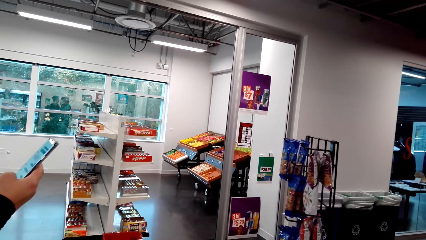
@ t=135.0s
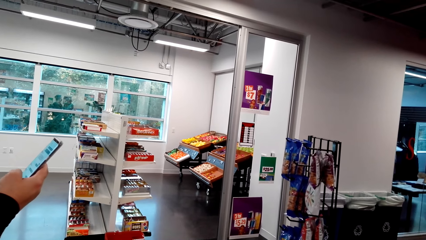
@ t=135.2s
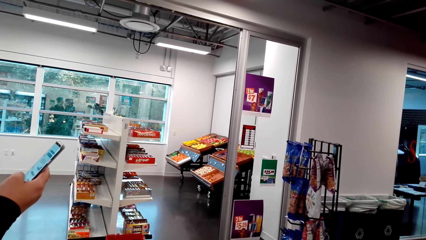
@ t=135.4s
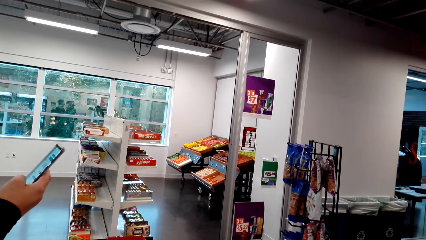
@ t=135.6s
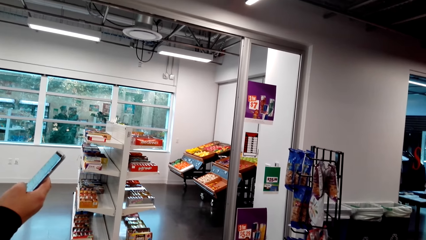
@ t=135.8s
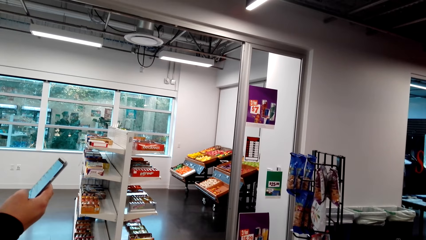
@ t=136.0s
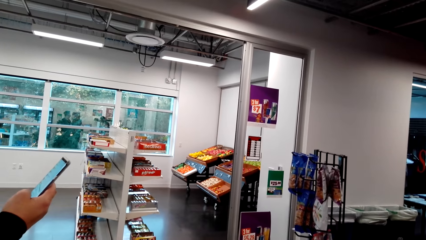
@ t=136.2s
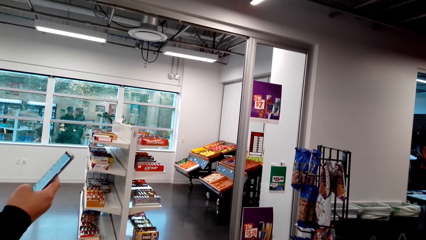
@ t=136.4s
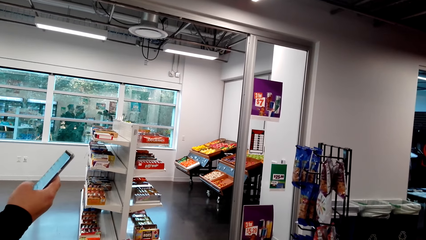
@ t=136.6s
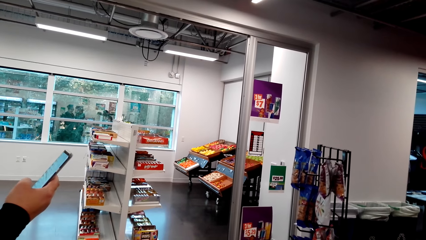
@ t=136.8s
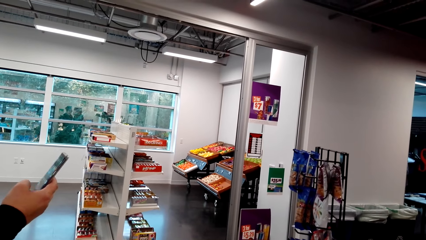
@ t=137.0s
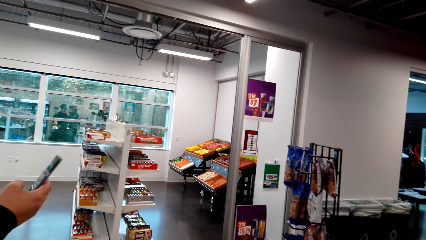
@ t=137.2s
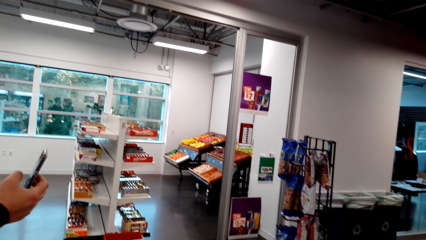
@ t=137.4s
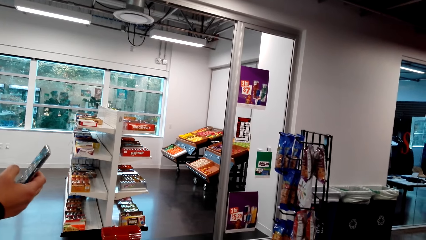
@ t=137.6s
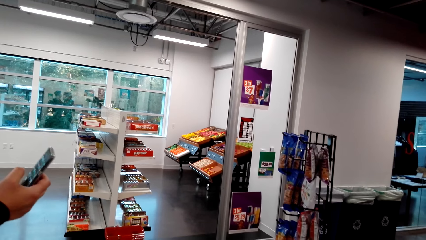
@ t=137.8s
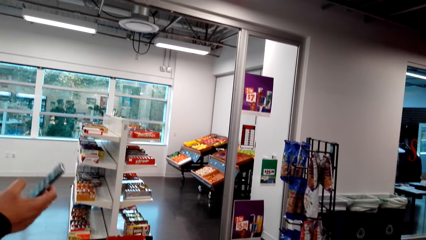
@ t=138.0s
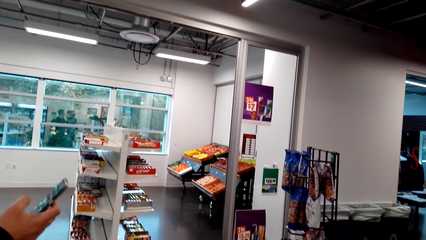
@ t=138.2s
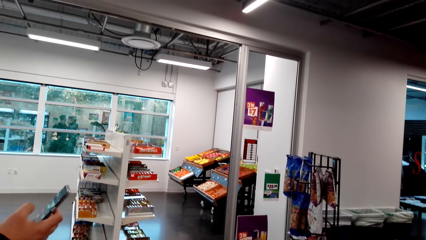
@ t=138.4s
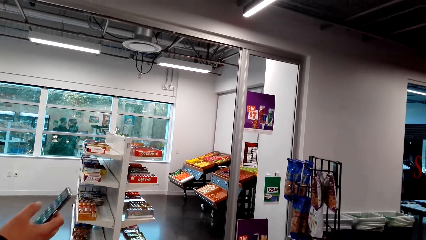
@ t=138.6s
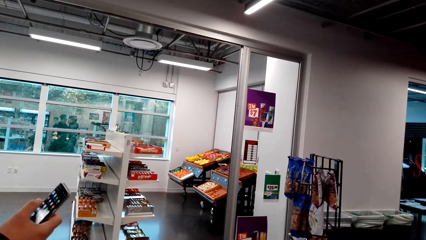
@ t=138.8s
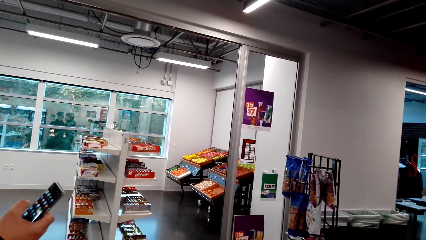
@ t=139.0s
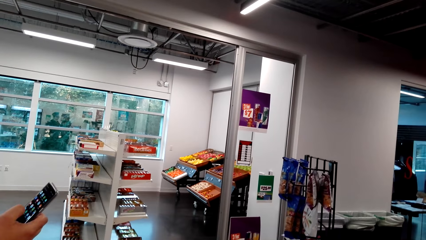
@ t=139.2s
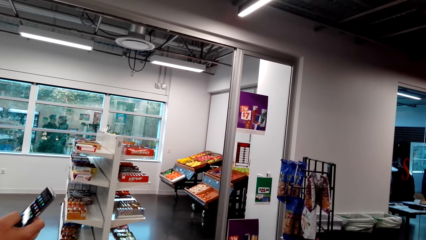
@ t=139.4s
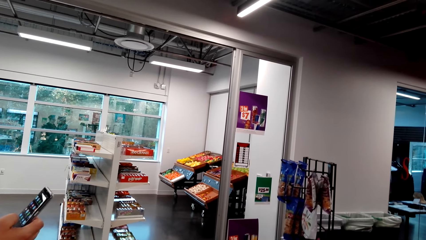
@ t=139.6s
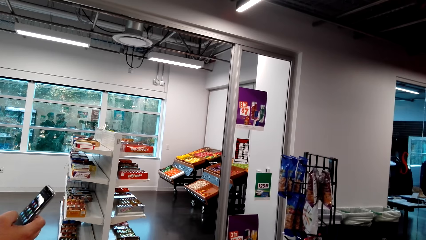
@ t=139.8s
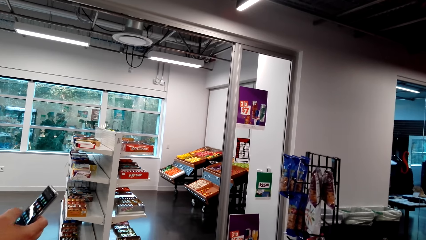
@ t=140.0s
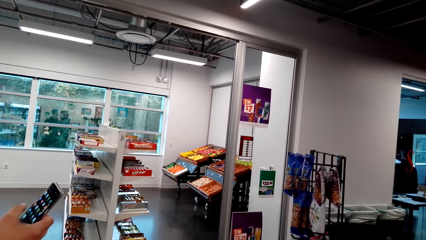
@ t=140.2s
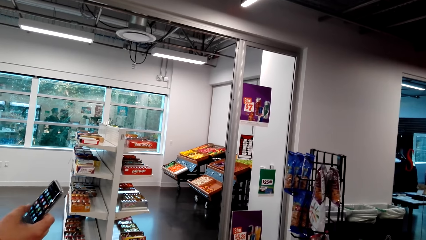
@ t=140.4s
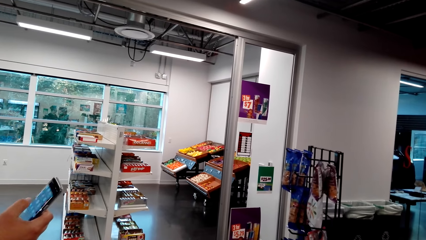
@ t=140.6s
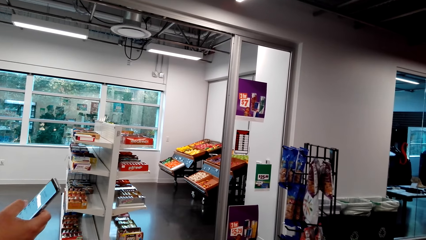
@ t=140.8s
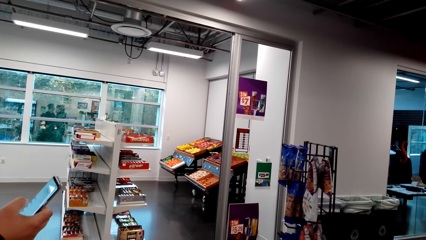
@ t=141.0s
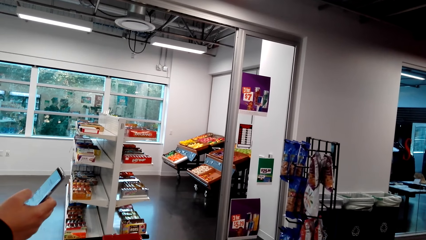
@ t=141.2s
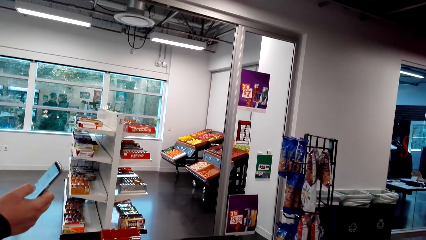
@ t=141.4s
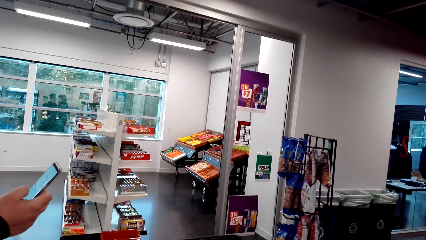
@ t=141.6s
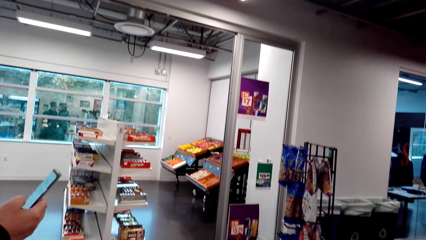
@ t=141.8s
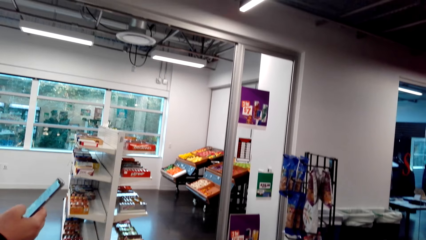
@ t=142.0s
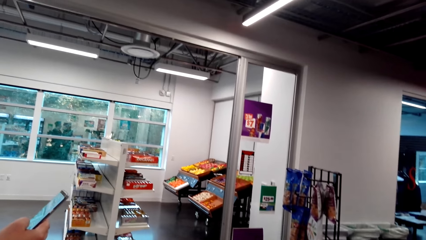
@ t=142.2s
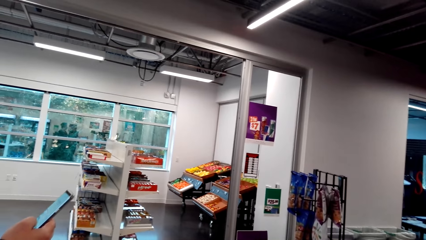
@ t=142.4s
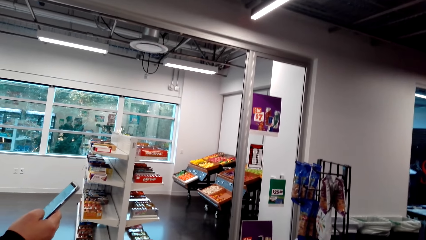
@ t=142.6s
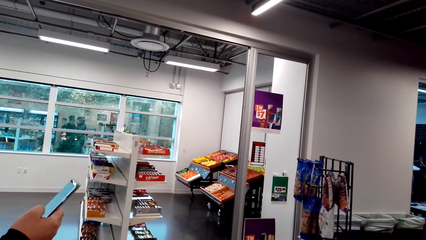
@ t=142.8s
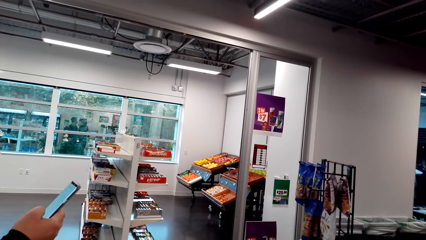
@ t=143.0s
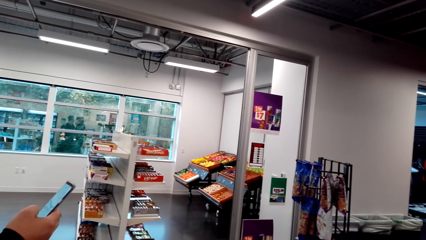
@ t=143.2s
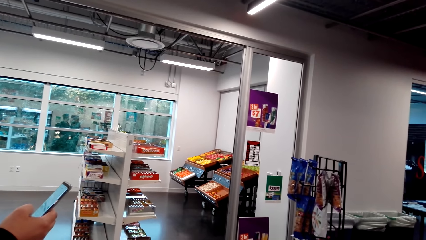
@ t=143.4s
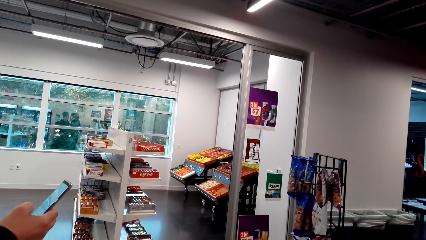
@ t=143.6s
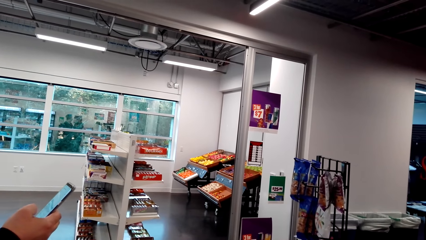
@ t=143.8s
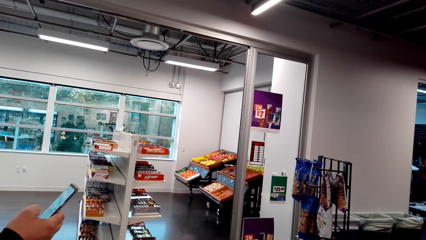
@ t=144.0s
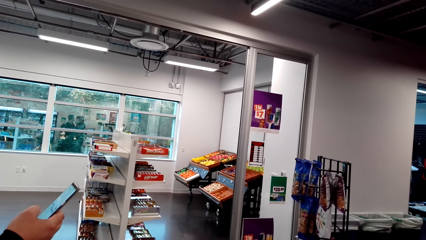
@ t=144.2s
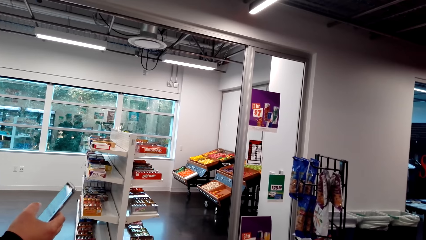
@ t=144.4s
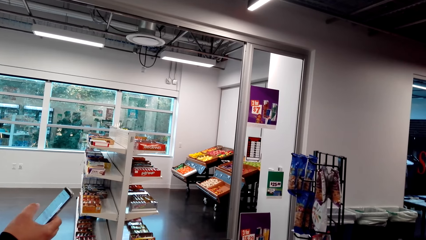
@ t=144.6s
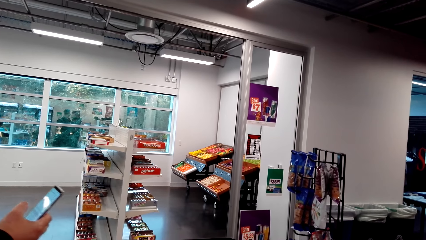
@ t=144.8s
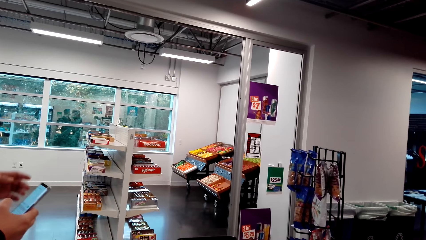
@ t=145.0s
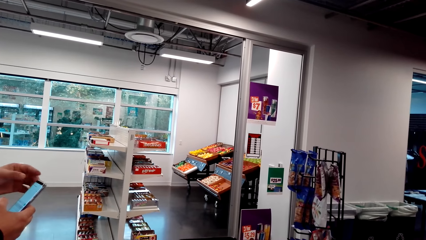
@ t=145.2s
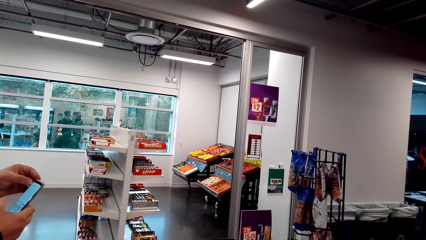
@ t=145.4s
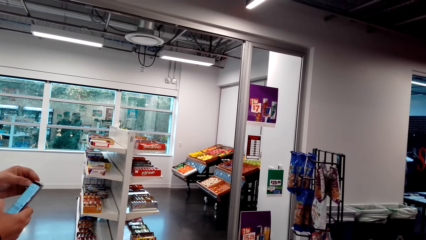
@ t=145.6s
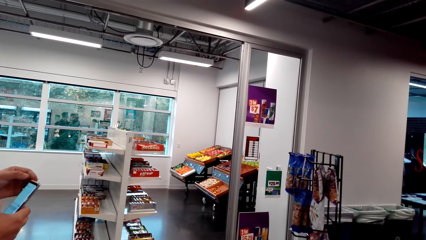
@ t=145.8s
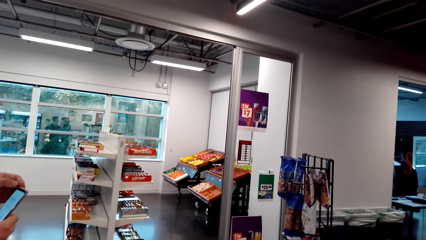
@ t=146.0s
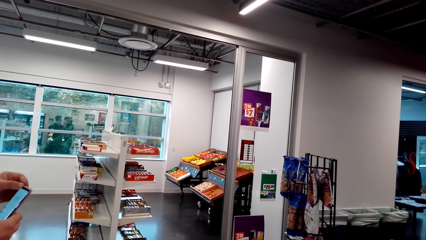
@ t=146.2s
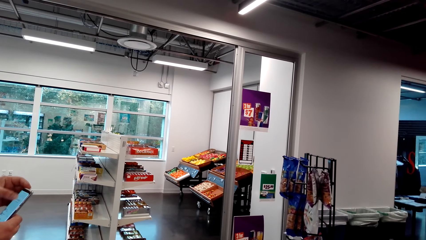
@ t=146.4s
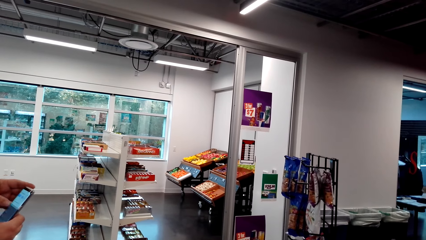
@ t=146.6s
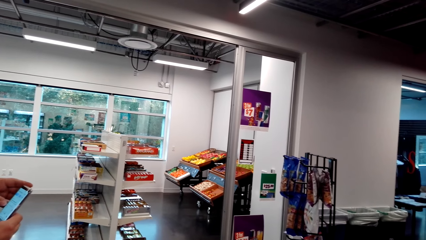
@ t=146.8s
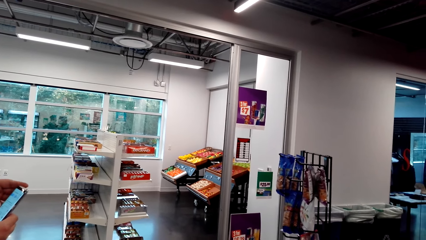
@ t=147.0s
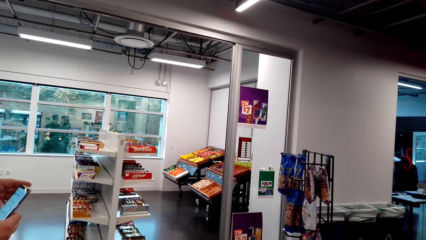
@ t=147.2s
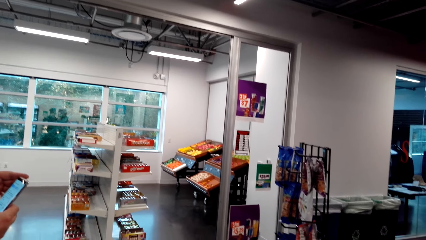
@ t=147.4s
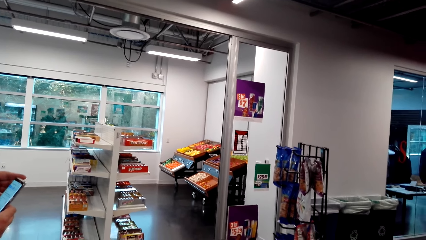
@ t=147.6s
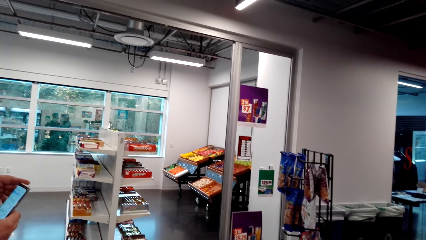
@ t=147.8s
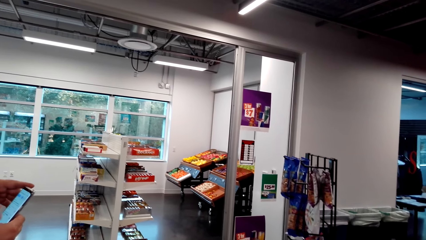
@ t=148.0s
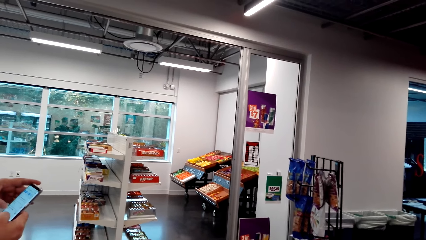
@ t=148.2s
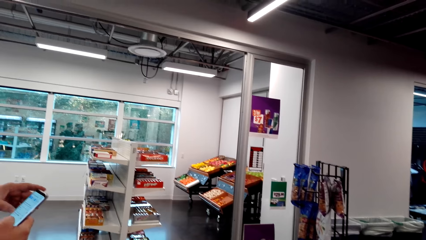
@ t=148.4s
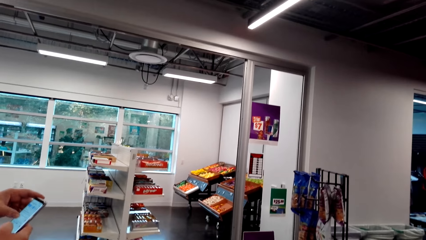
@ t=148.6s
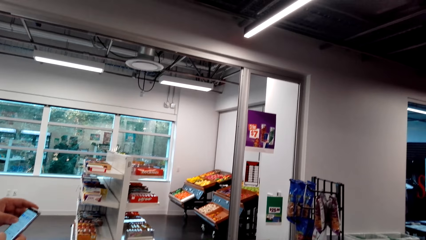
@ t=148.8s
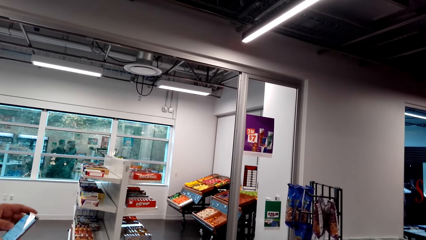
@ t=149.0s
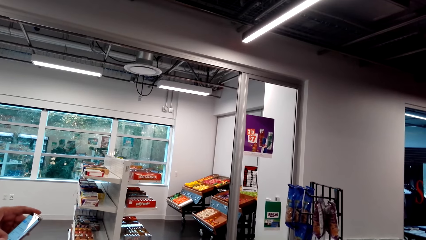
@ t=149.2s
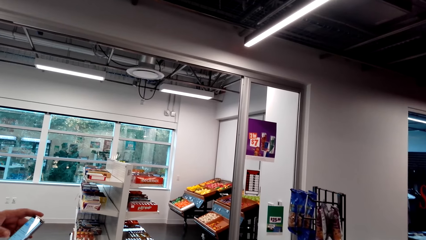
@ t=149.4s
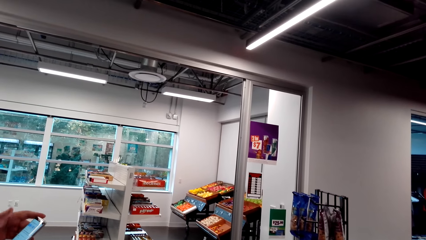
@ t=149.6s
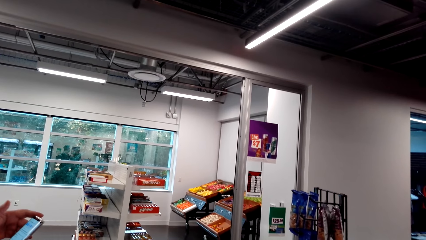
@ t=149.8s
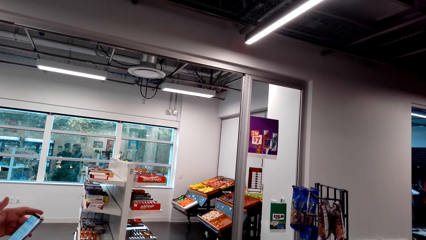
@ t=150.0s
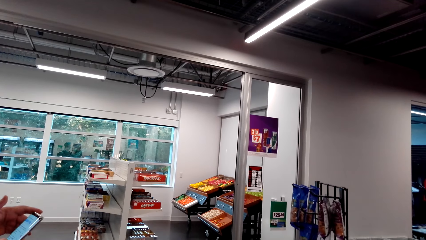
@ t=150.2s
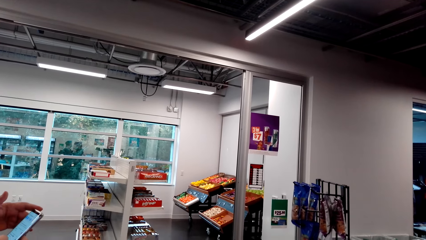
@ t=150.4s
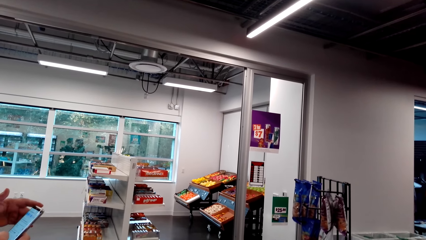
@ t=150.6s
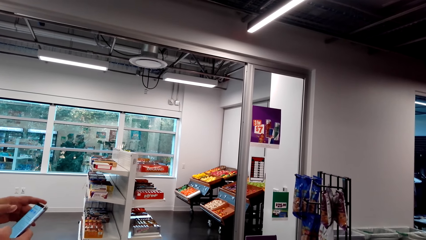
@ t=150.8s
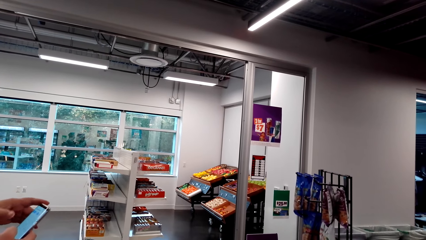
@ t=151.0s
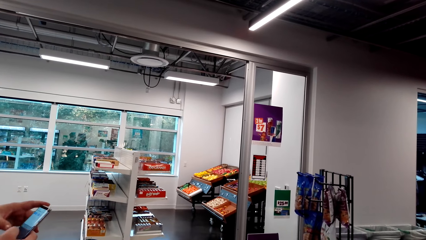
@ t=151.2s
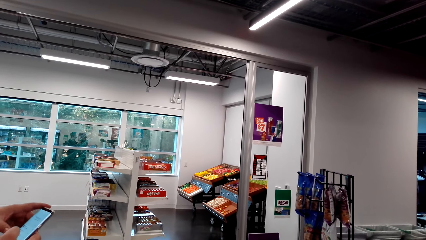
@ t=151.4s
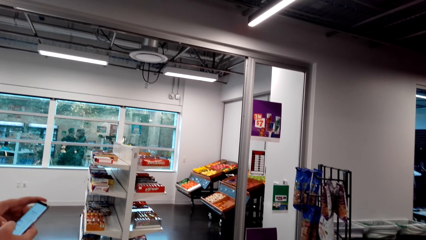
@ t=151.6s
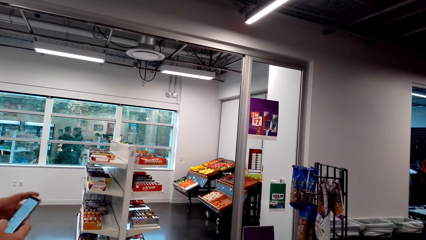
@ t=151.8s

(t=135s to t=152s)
The camera wearer looks around. A woman looks at a mobile phone.
